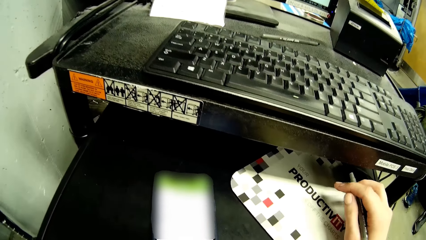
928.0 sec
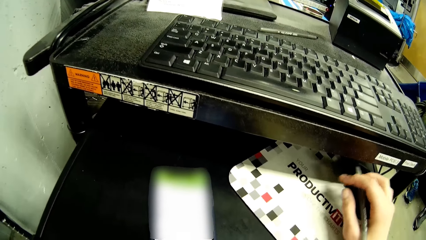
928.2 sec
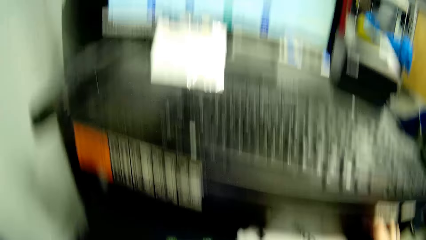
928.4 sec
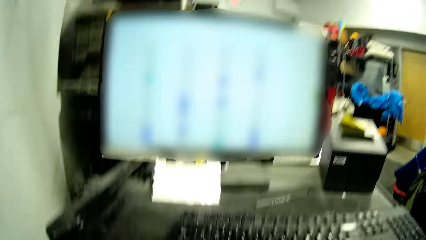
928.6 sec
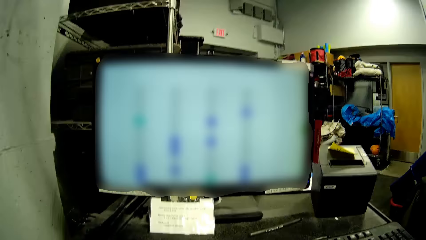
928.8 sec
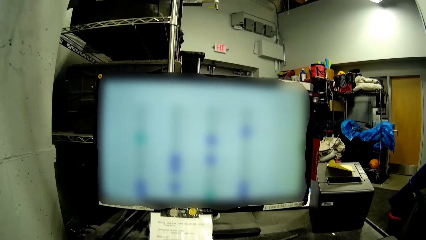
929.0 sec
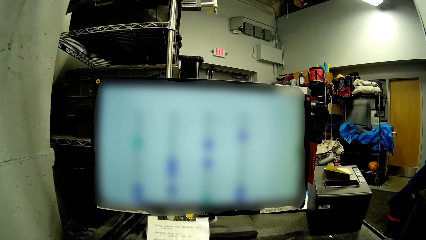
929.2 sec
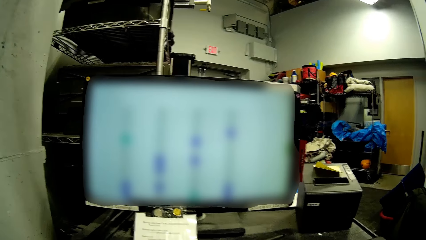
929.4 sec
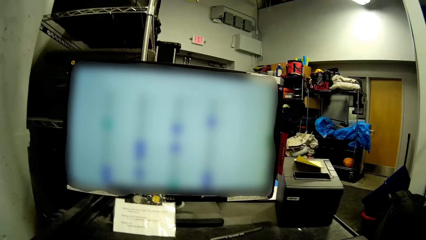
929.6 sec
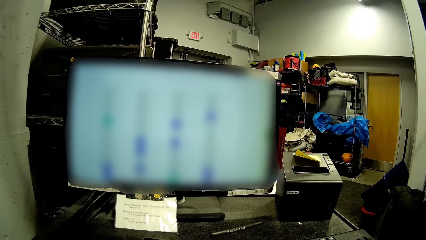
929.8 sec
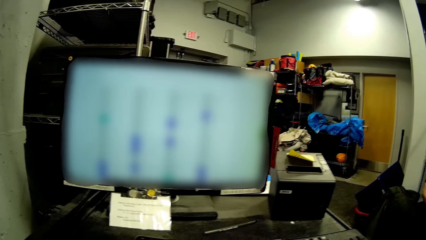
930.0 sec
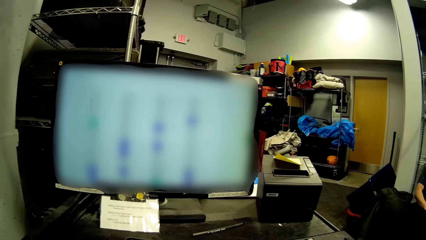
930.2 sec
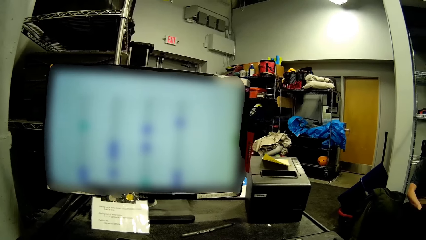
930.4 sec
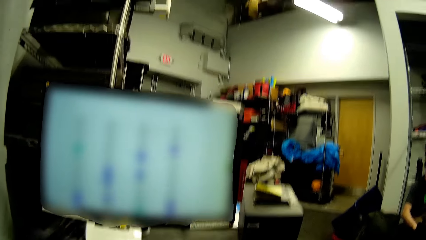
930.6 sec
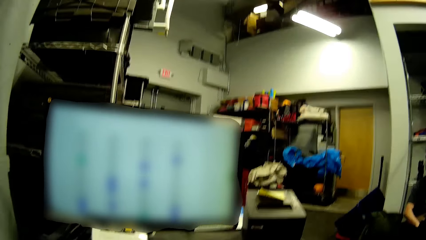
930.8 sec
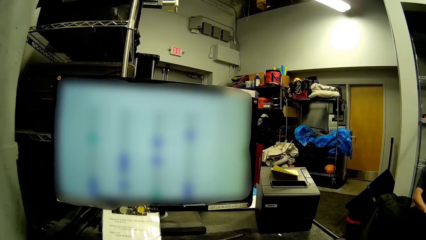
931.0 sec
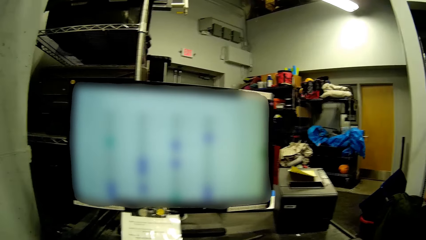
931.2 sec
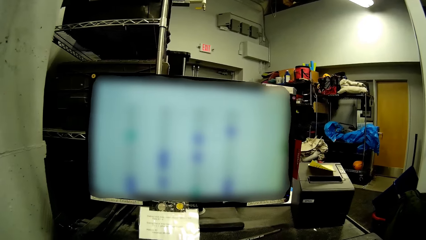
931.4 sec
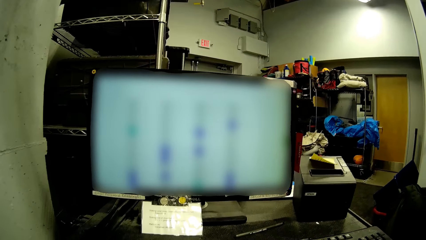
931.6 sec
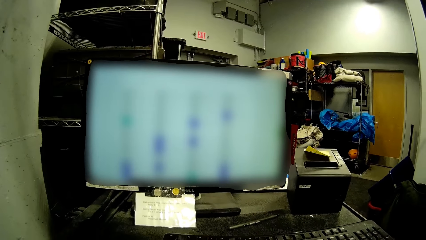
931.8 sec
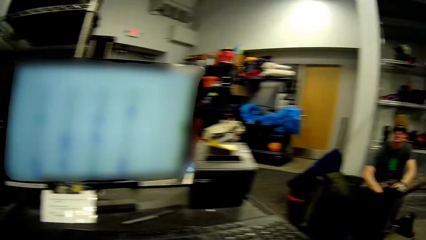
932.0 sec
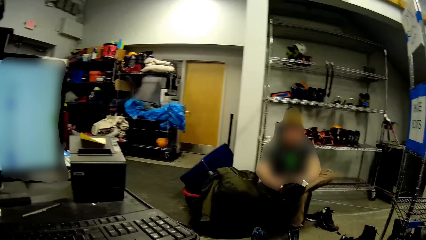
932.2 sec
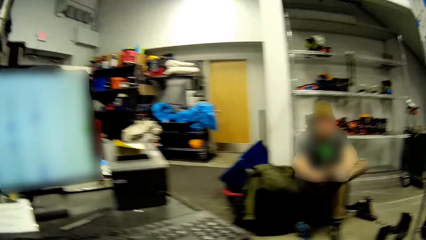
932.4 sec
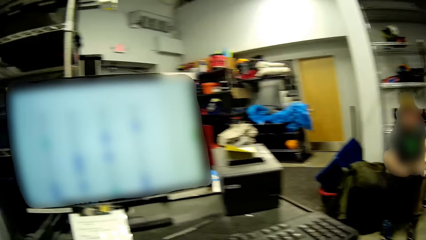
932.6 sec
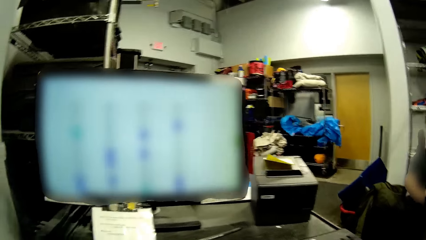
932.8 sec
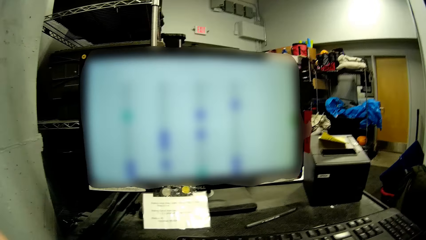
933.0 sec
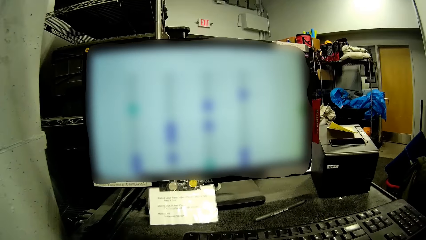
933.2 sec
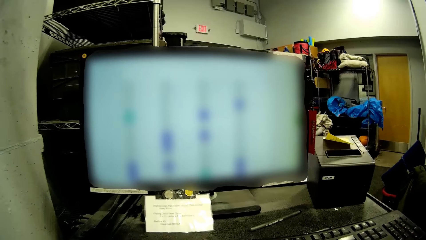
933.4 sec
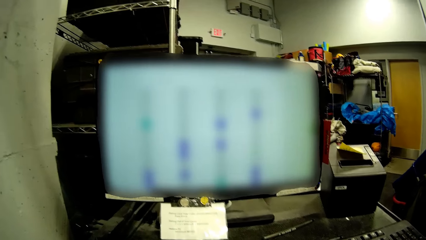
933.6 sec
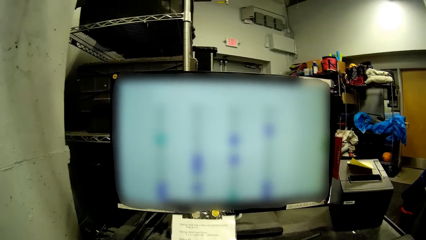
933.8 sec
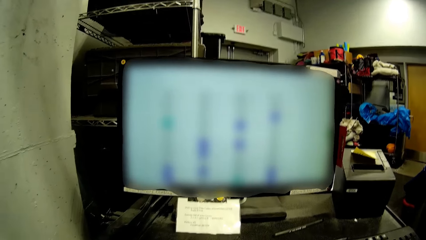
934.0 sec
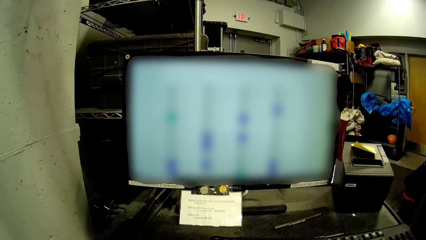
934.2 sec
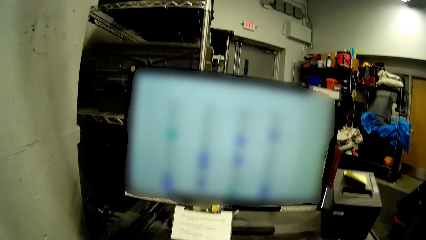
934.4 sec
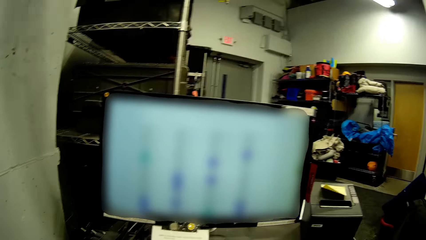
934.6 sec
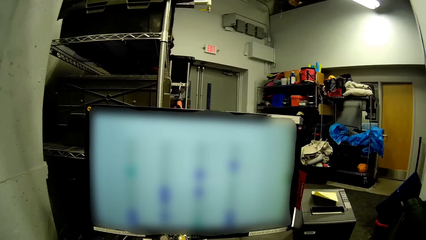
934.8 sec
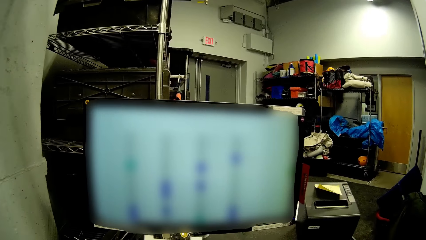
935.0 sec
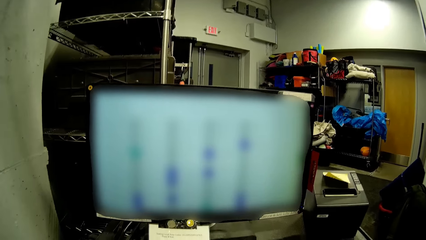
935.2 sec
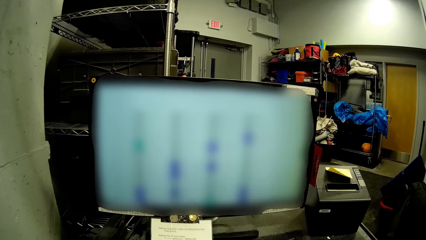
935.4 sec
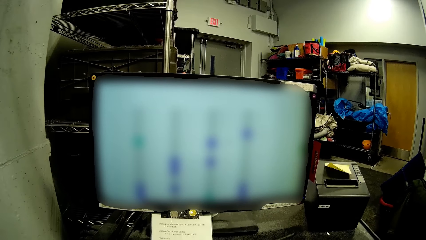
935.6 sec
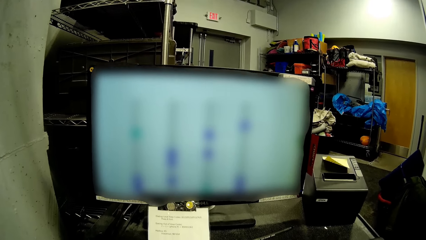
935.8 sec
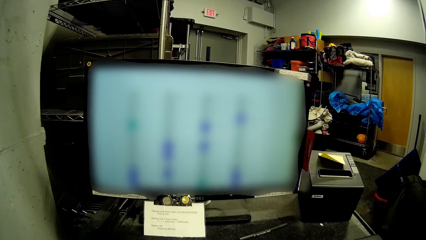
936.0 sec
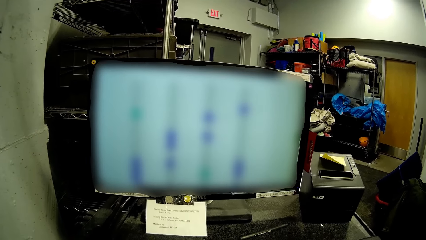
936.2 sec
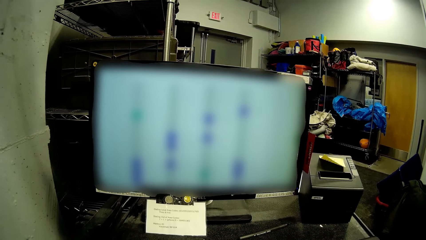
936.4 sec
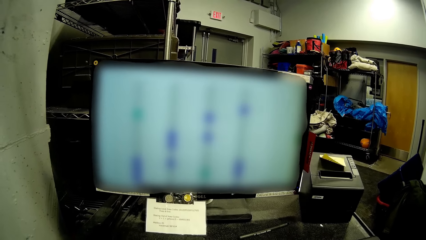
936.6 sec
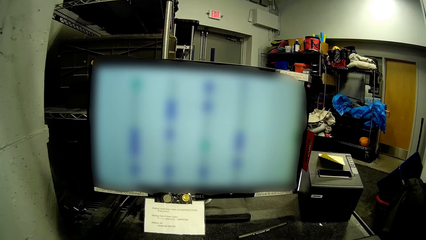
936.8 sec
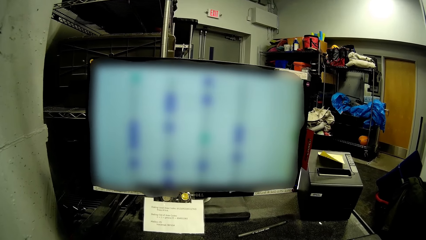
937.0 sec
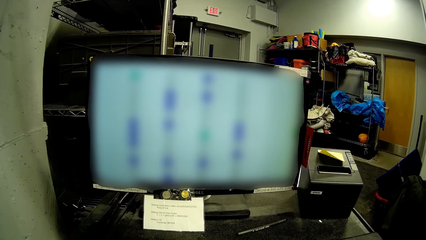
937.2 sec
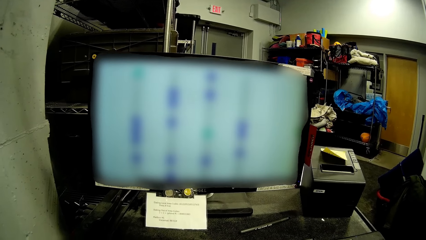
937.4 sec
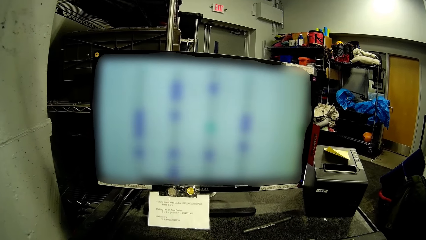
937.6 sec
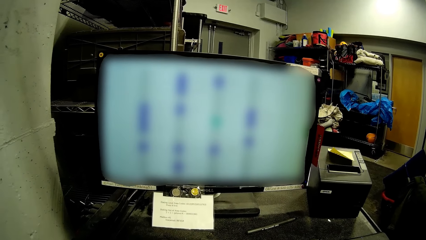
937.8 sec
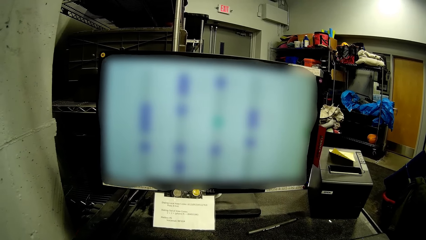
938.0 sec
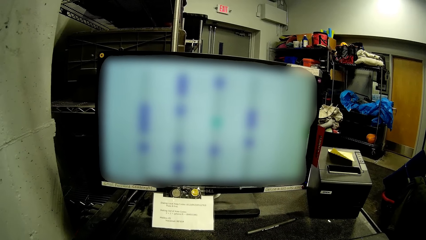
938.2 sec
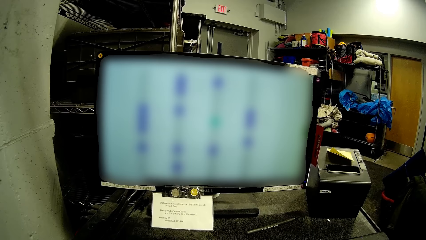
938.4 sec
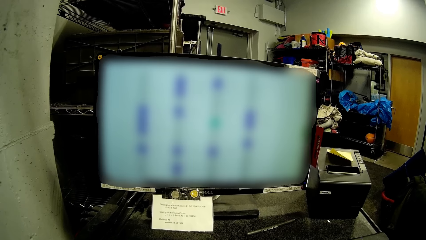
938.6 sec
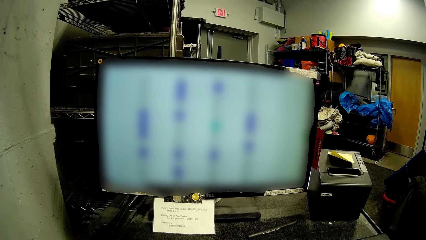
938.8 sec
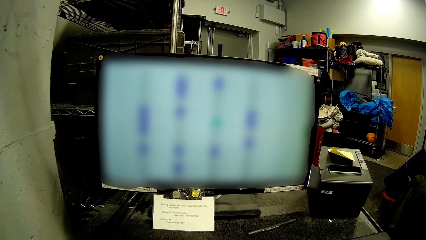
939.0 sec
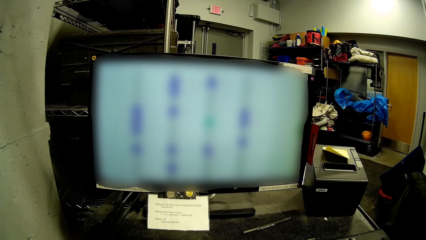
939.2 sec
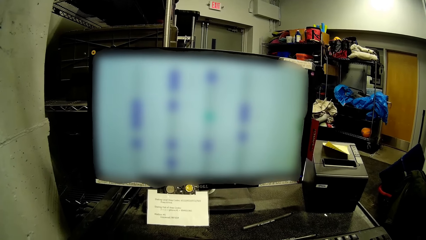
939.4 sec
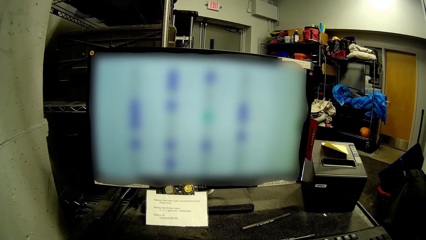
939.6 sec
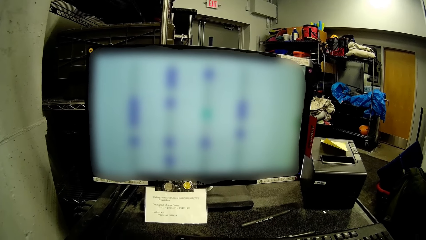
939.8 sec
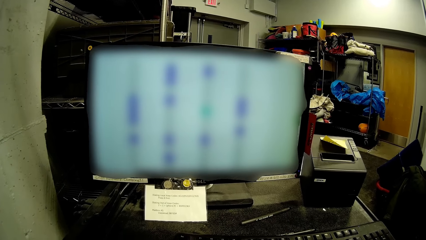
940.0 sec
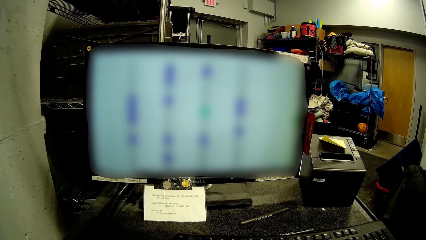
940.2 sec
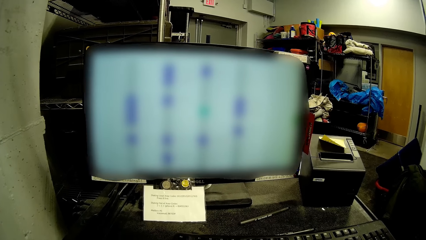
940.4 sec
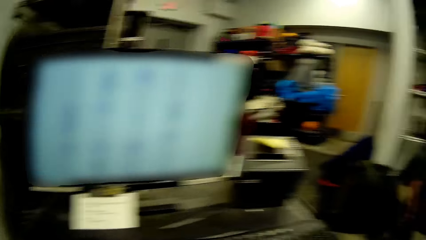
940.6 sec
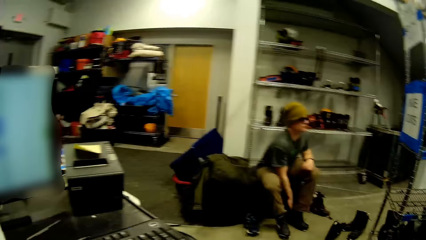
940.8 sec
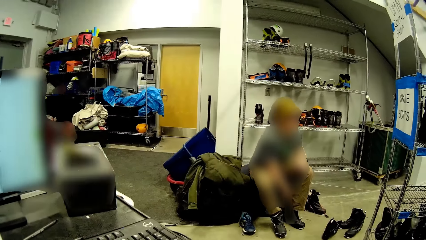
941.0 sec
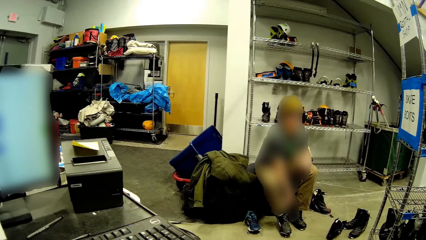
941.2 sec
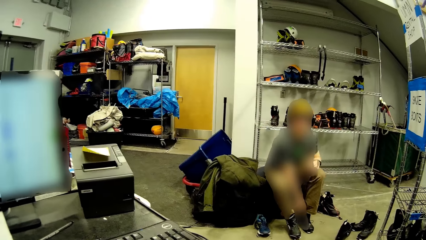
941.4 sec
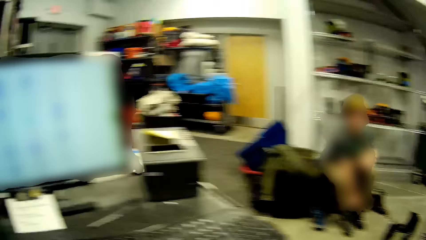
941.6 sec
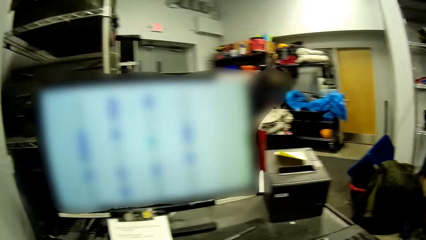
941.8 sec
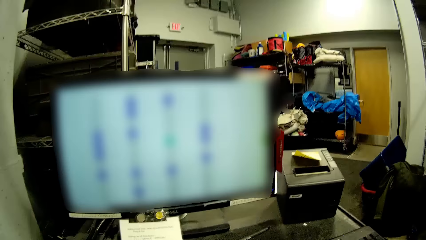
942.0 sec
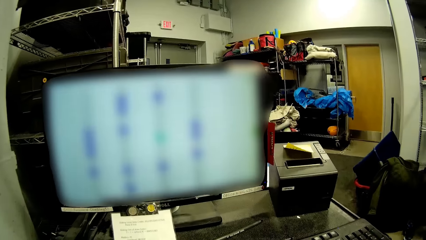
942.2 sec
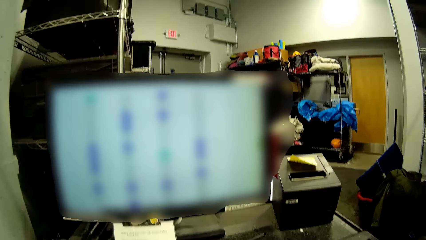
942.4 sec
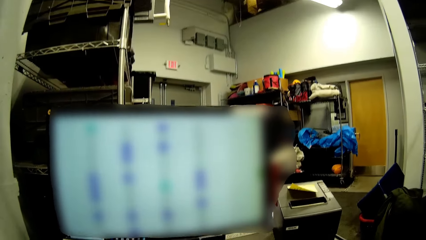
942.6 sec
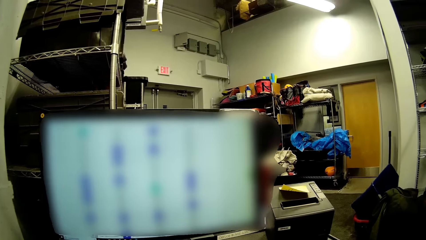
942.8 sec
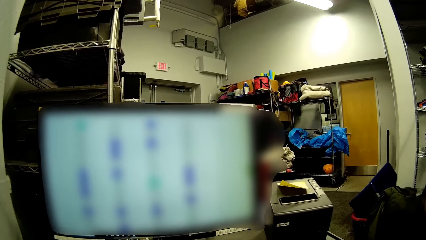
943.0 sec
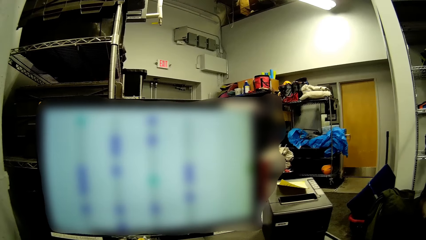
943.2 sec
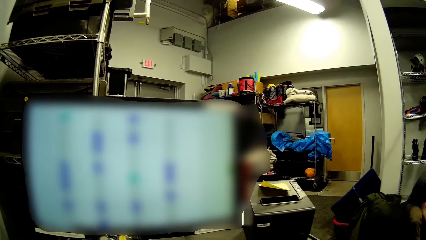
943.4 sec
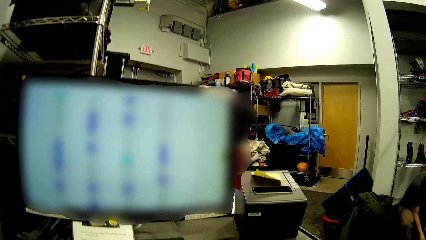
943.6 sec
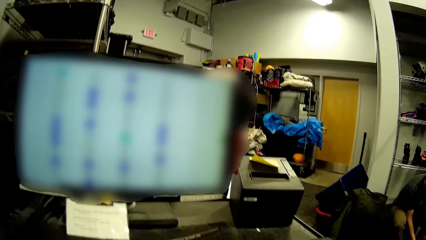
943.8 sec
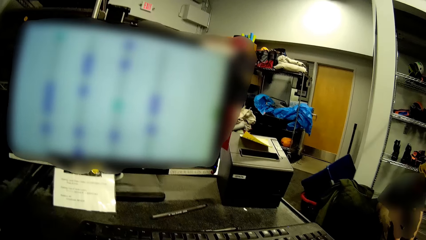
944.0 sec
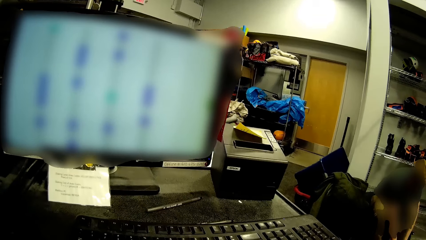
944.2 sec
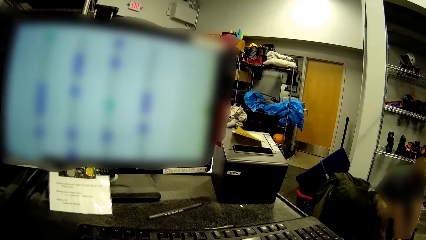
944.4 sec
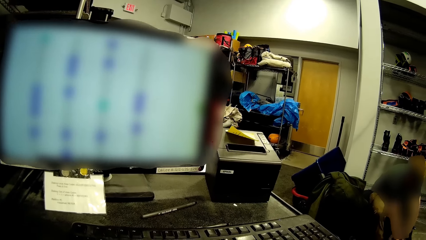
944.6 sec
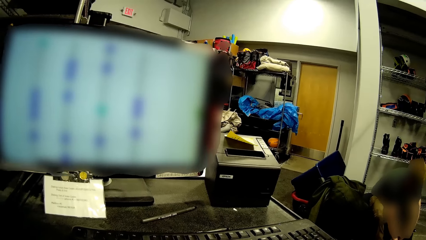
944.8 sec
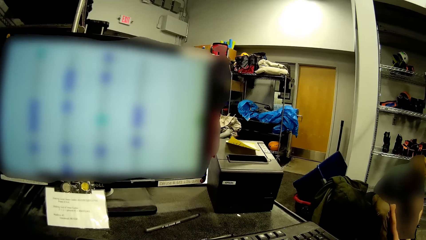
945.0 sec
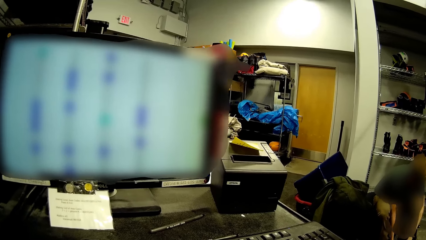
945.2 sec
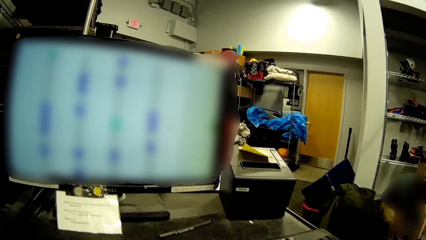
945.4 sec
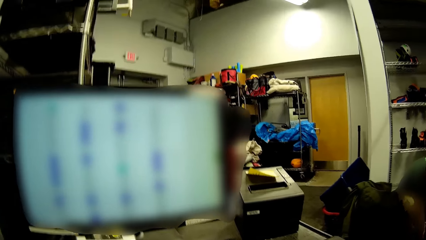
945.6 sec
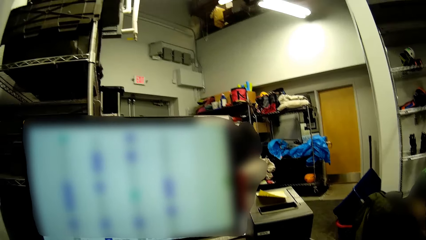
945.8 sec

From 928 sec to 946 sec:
The camera wearer operates the mouse on the black shelf with her right hand. A man ties a shoe lace with his hands.
